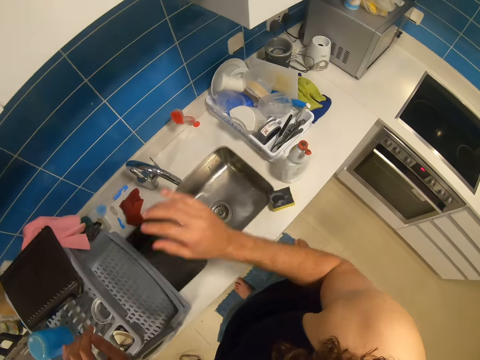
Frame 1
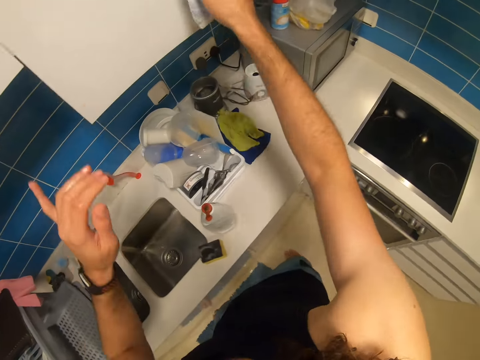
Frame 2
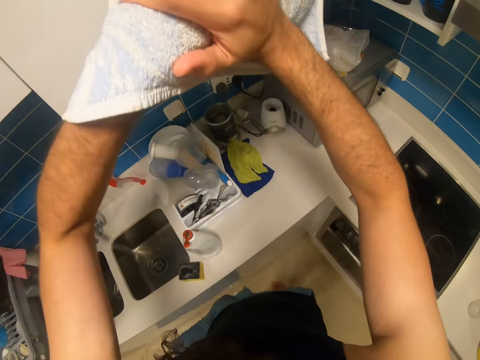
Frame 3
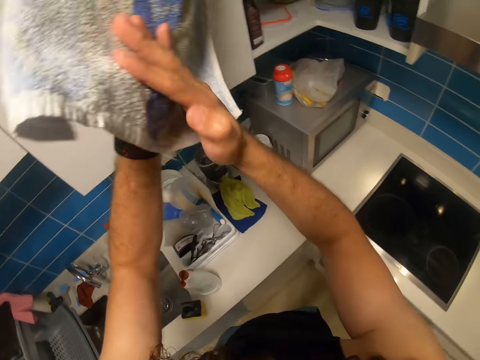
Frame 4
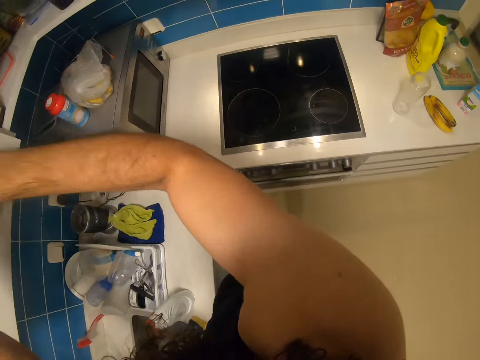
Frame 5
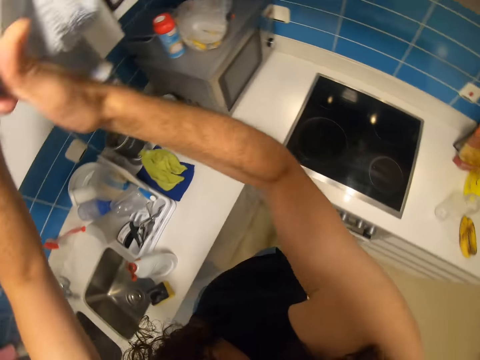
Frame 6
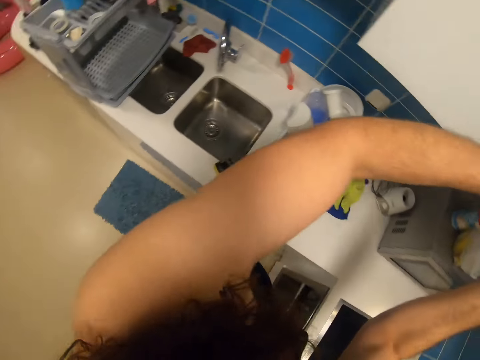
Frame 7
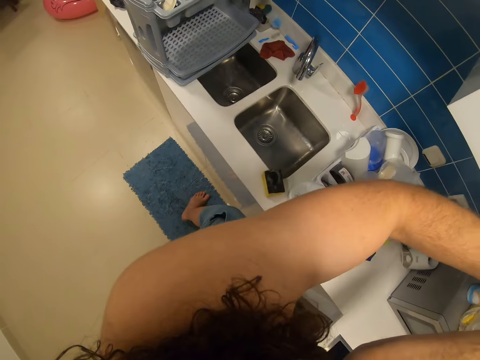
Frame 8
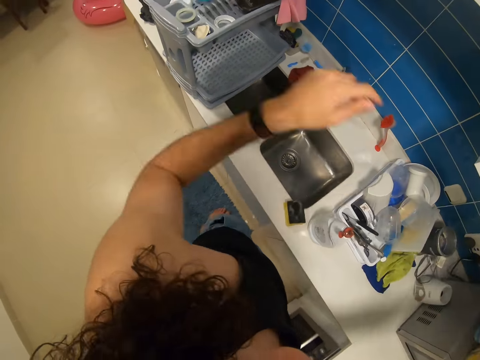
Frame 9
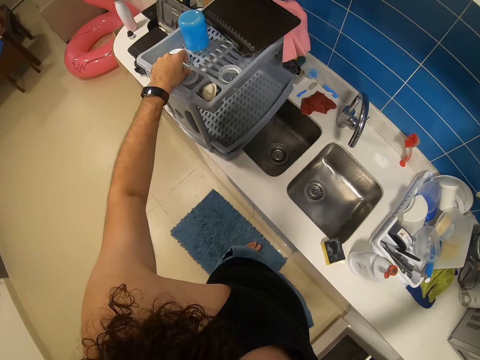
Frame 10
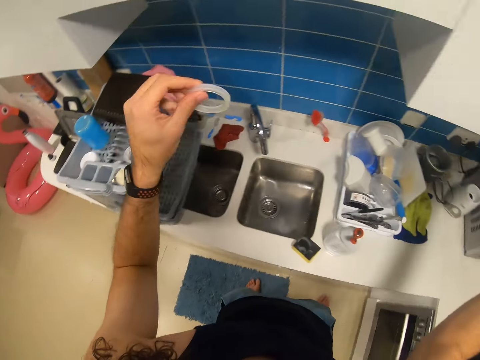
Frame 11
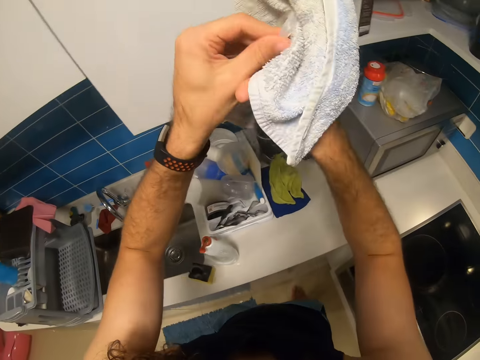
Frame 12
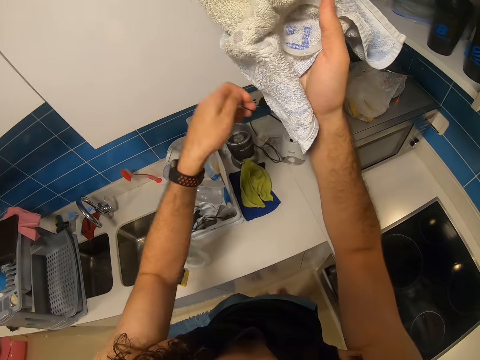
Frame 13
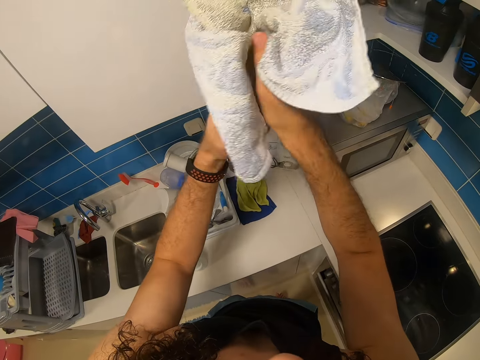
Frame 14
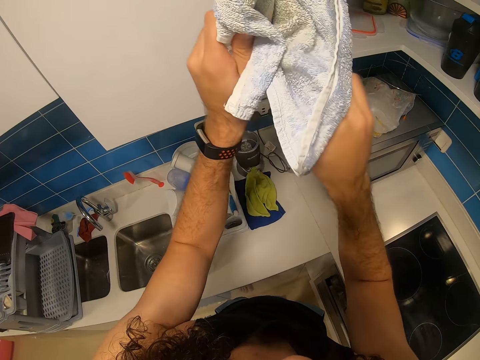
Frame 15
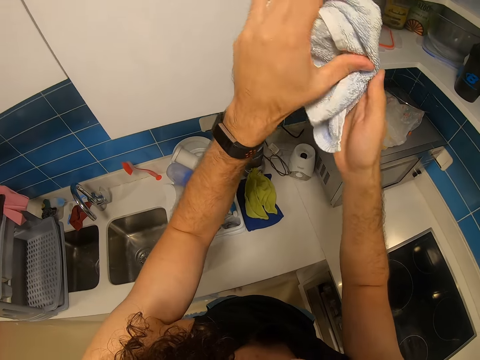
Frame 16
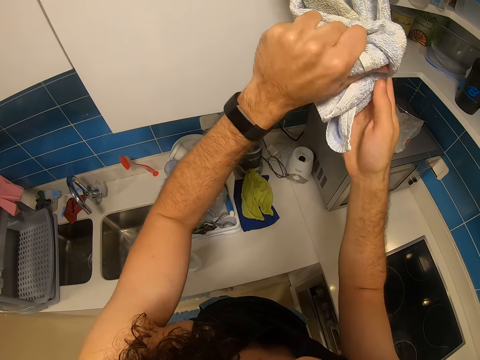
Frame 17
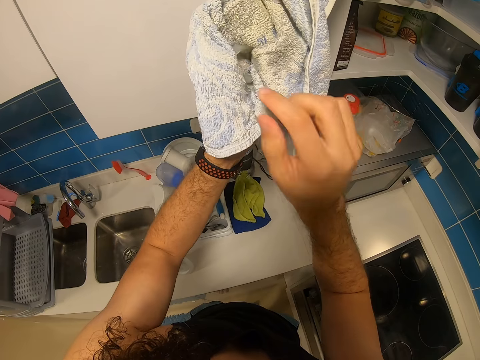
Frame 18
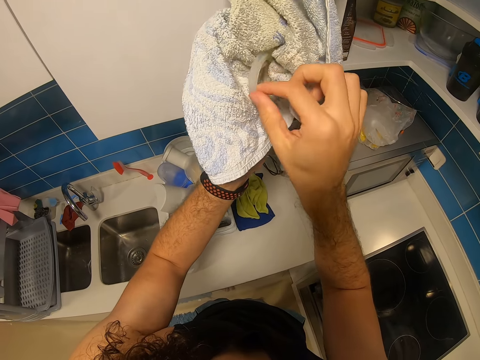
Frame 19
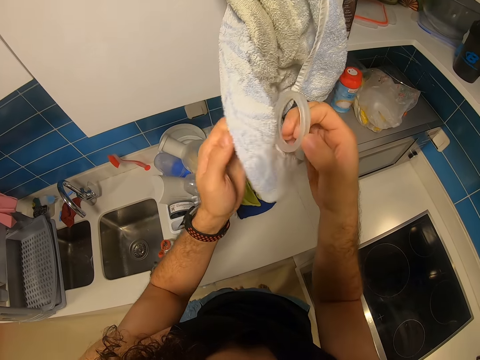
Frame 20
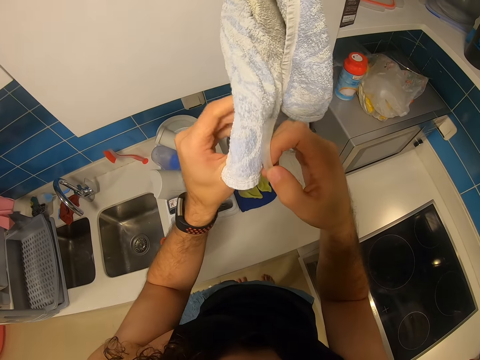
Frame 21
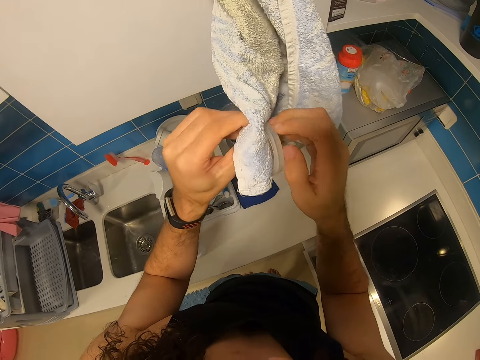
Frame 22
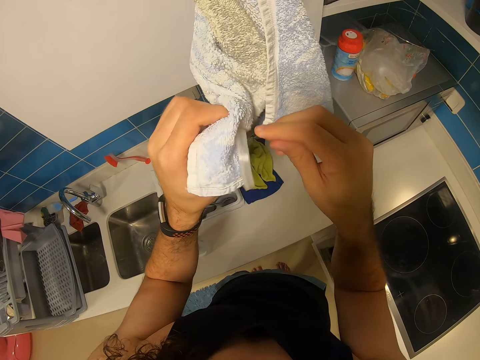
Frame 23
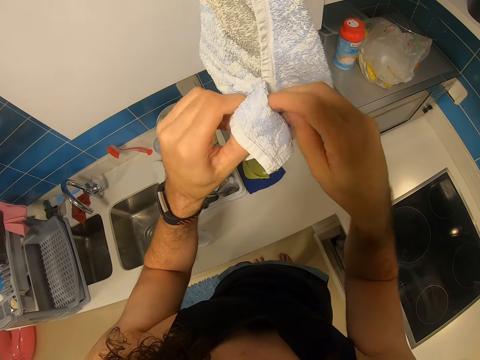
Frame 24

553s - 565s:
The camera wearer puts the blender base and rubber on the dish rack. They wipe the hands with a towel. They wipe the rubber with the towel.

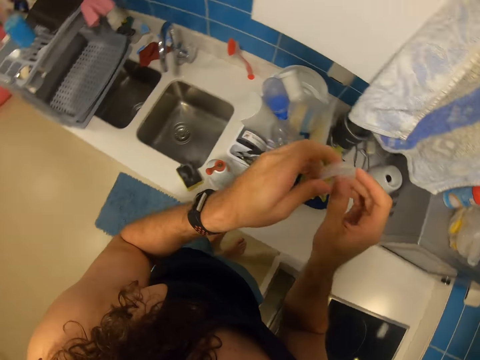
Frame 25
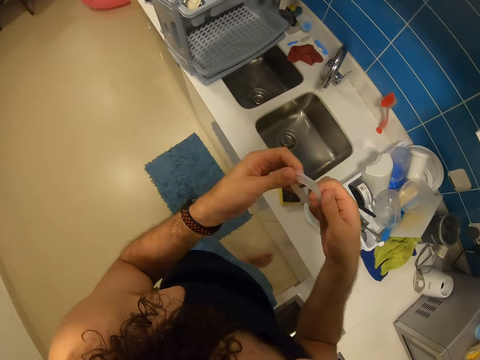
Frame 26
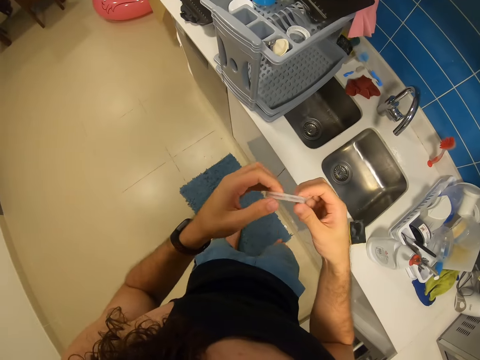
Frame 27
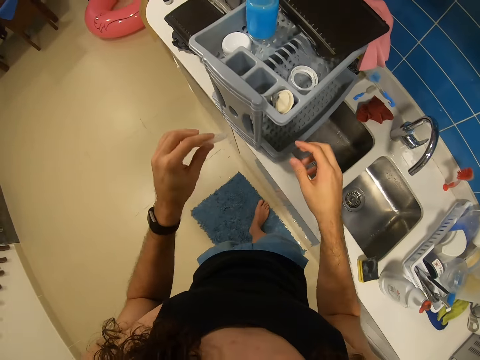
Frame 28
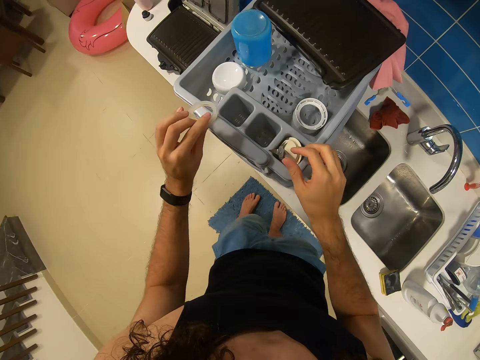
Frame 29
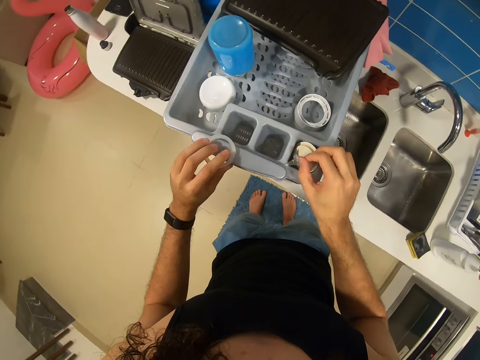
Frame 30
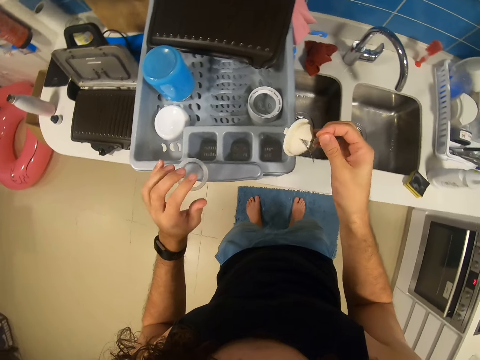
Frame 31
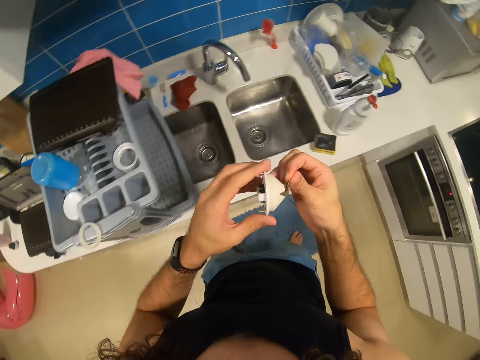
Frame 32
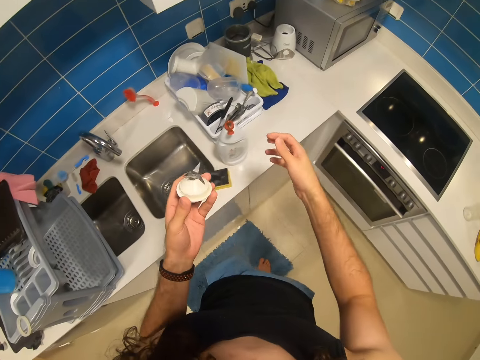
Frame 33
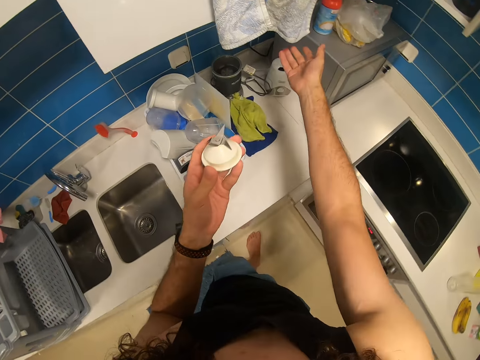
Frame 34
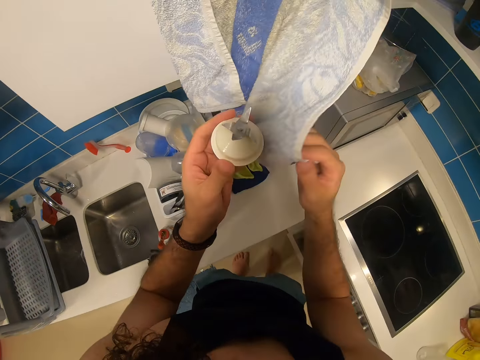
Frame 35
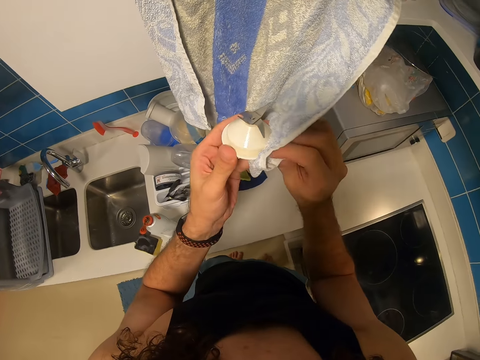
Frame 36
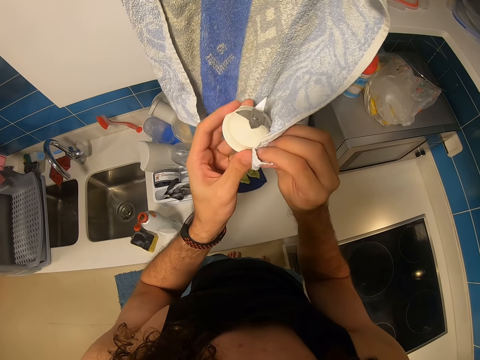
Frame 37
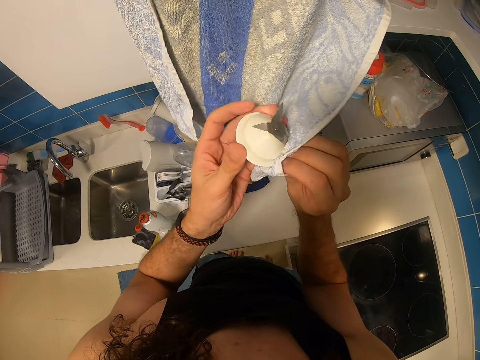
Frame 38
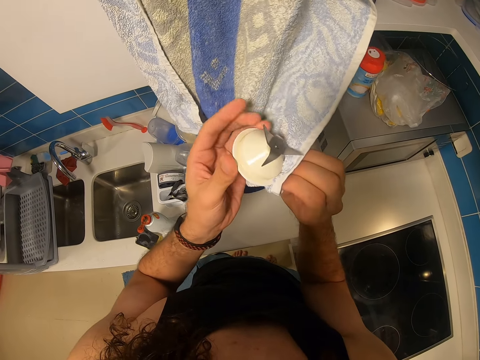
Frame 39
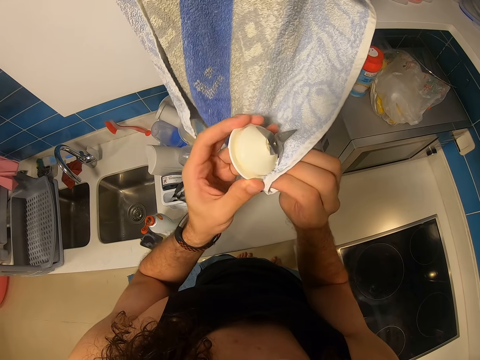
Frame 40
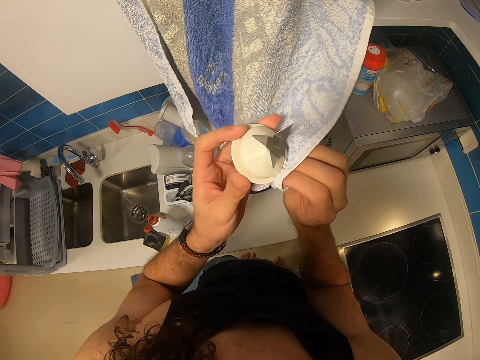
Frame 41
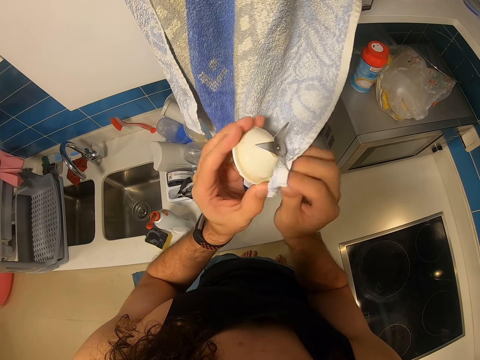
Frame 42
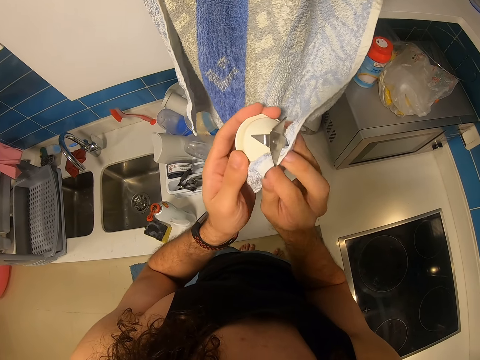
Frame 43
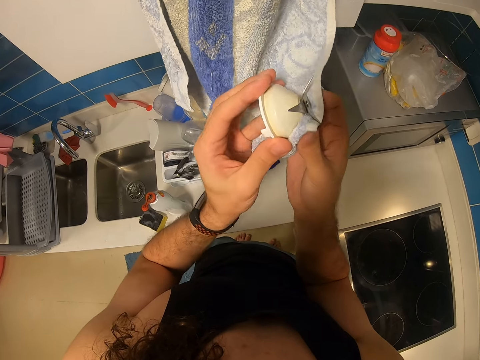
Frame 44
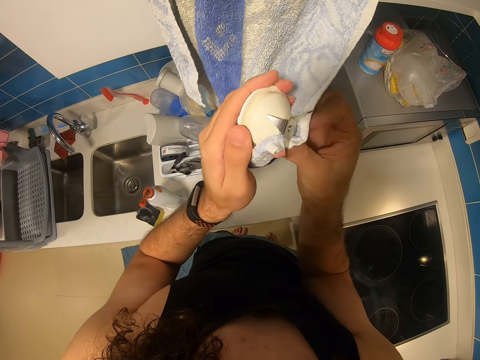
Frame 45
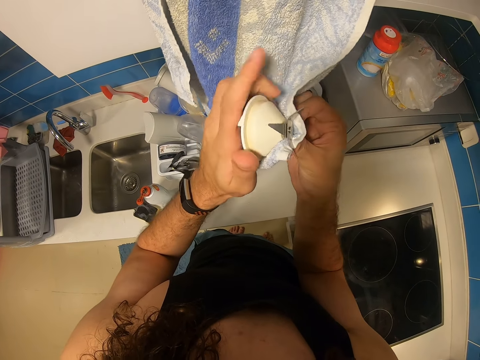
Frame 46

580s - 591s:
The camera wearer puts the rubber on the dish rack. They pick up the mortar. They wipe the mortar with a towel.

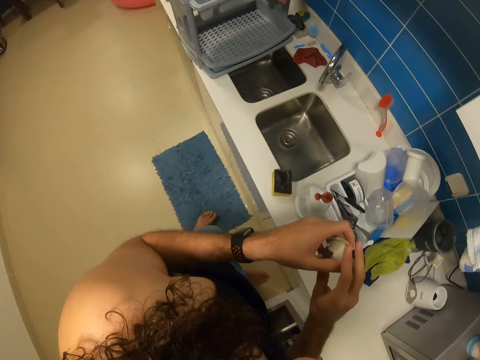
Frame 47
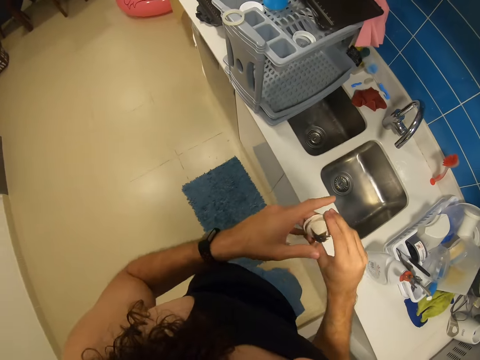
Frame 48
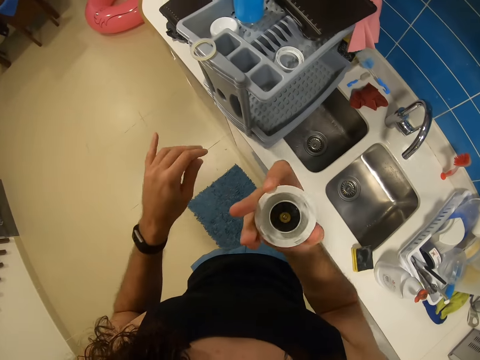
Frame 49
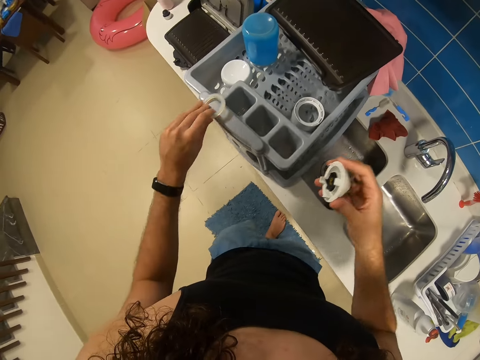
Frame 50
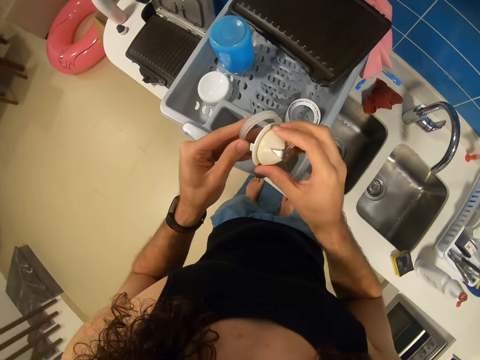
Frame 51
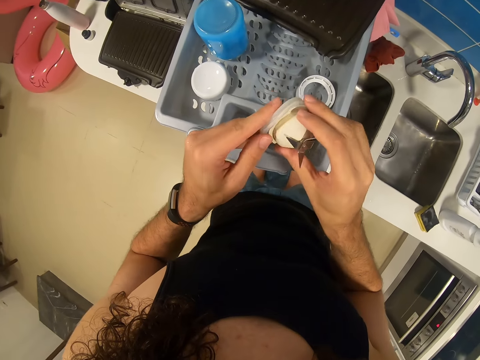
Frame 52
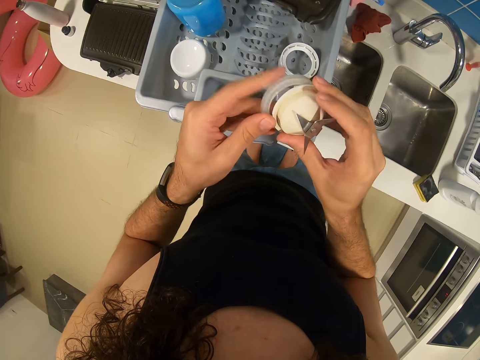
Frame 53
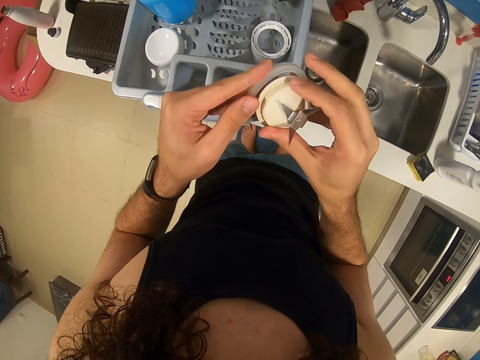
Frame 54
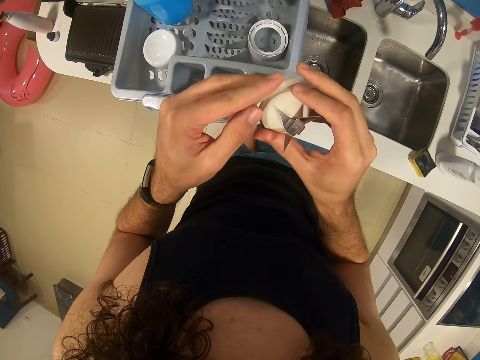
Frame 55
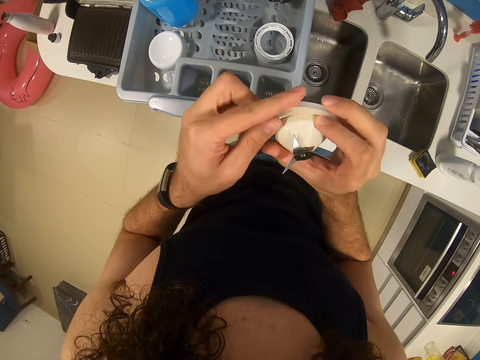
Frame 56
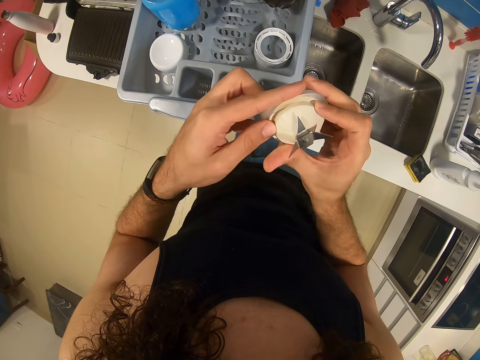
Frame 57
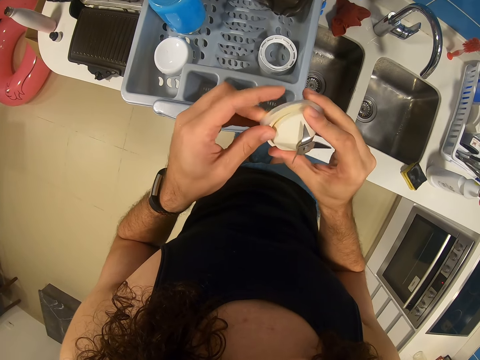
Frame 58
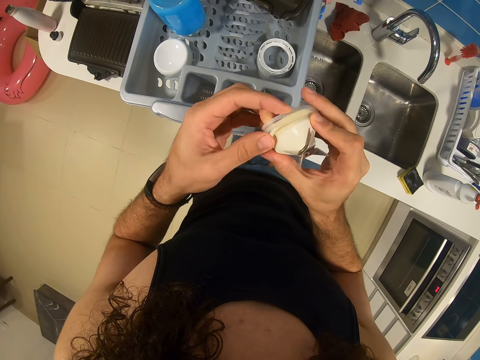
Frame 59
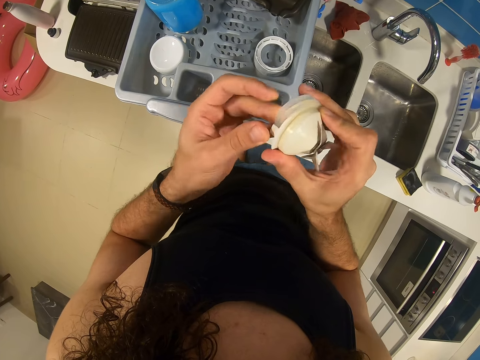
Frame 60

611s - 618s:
The camera wearer picks up rubbers. They put the rubber on the mortar.
